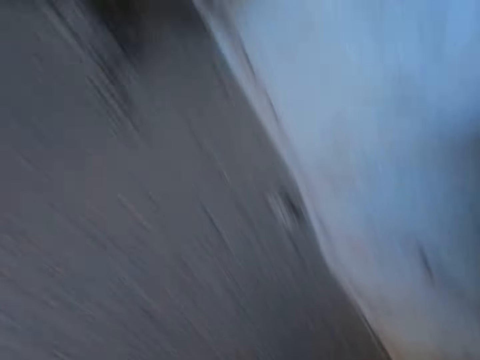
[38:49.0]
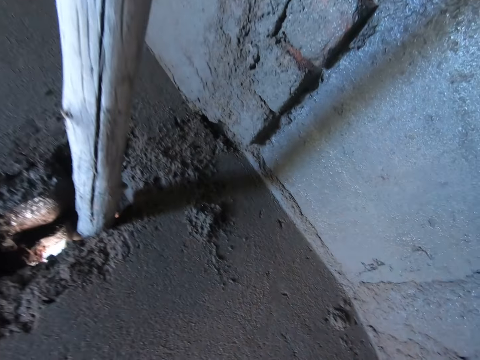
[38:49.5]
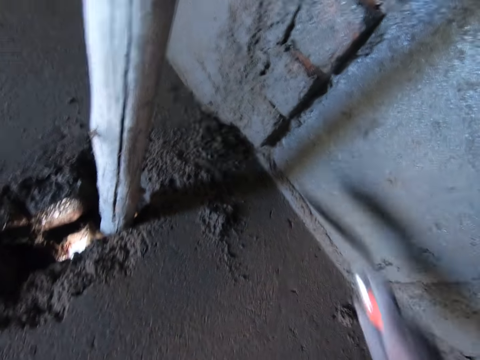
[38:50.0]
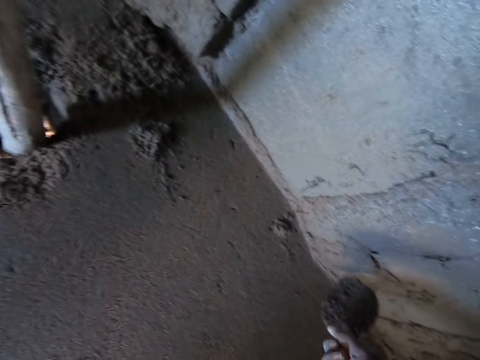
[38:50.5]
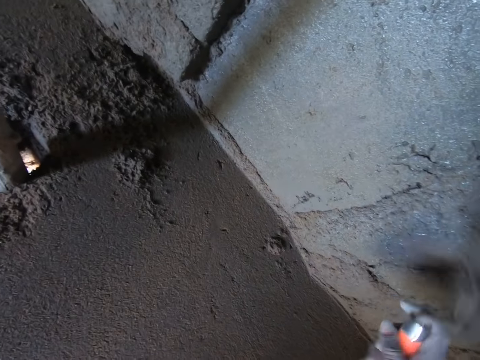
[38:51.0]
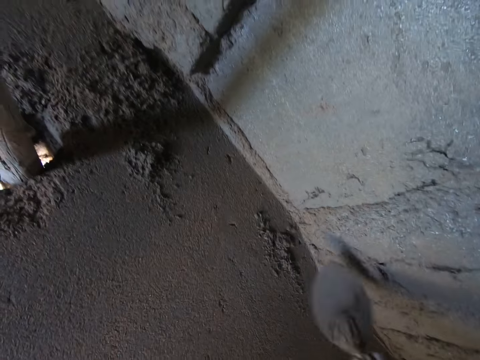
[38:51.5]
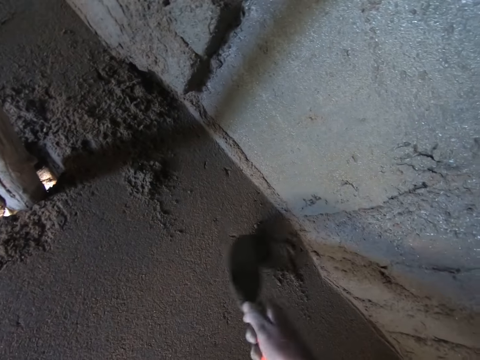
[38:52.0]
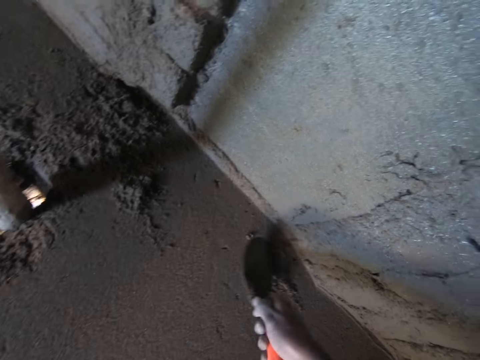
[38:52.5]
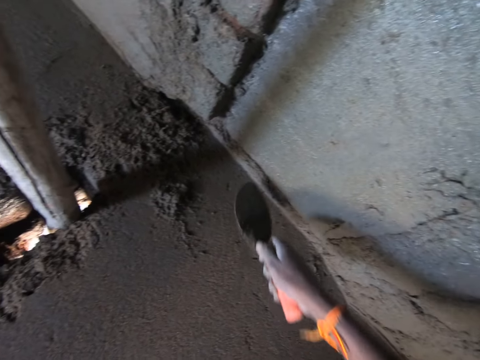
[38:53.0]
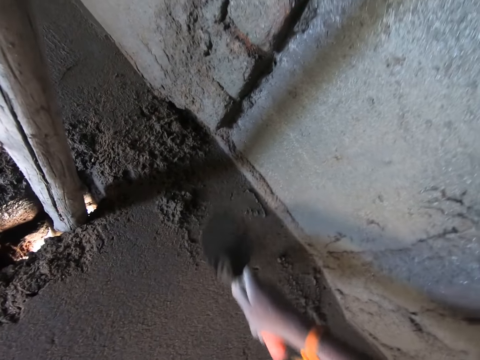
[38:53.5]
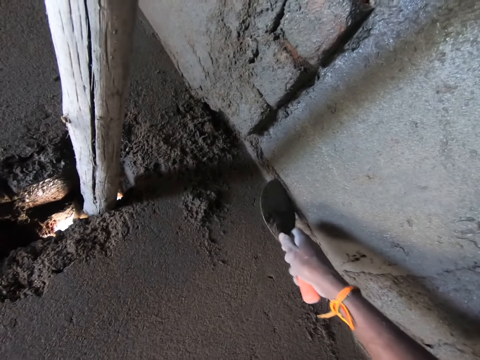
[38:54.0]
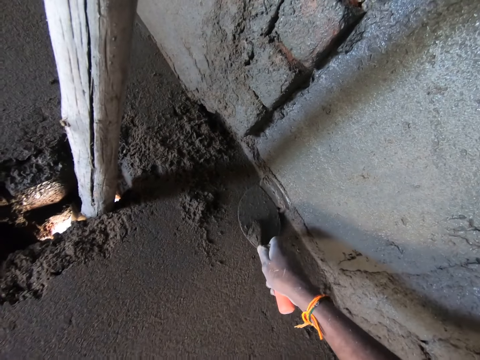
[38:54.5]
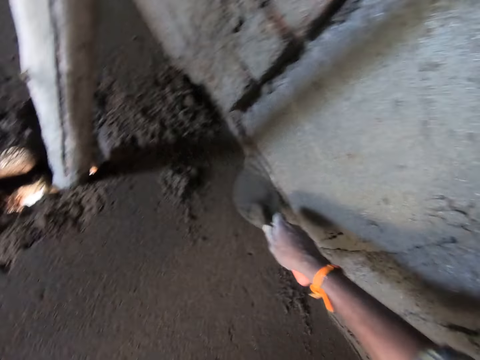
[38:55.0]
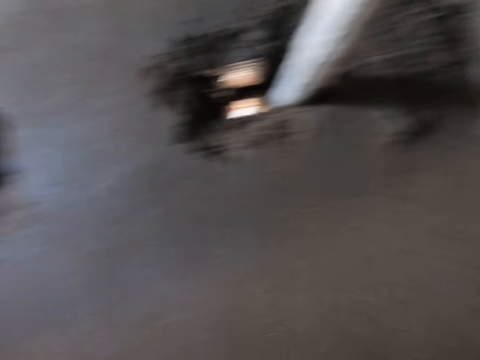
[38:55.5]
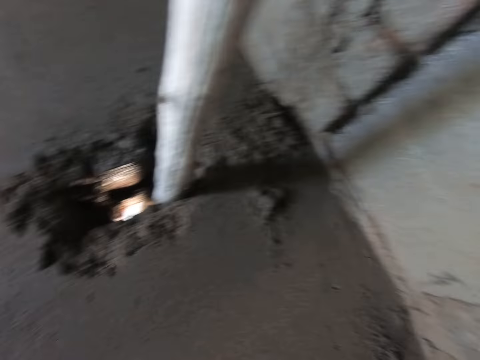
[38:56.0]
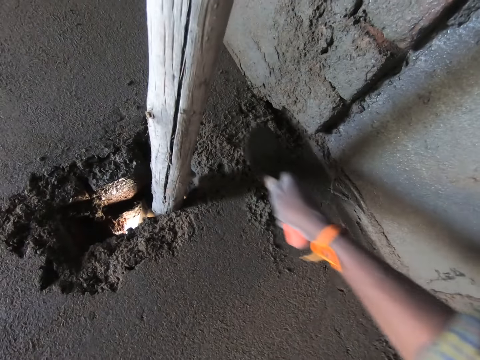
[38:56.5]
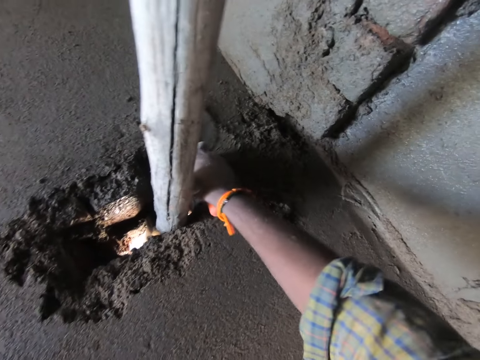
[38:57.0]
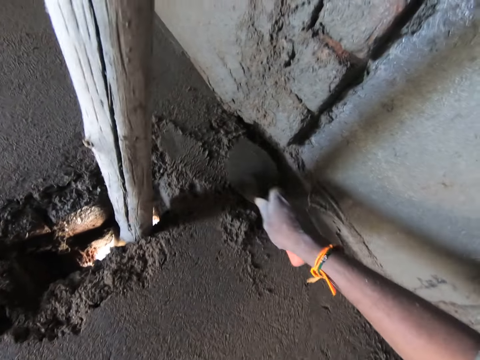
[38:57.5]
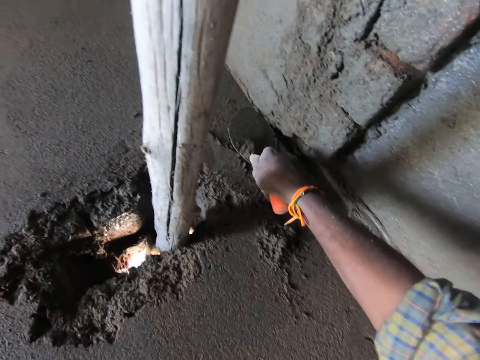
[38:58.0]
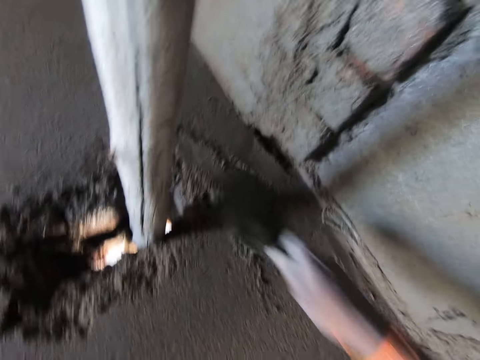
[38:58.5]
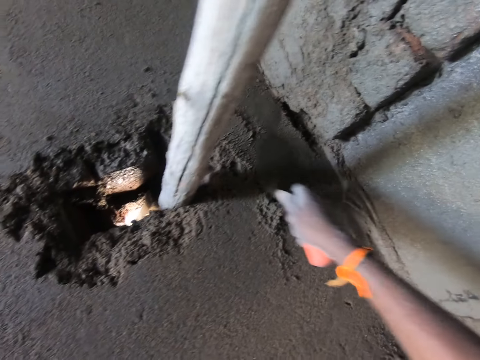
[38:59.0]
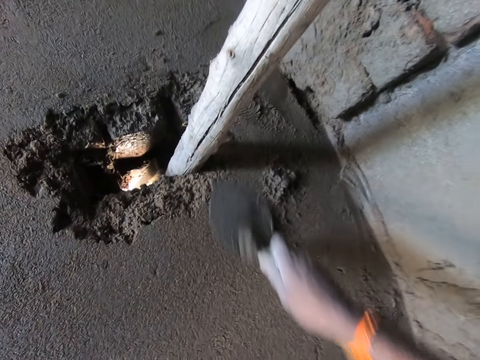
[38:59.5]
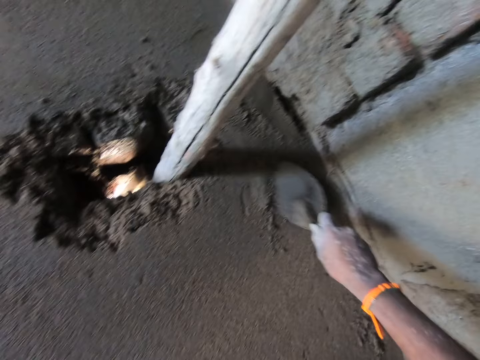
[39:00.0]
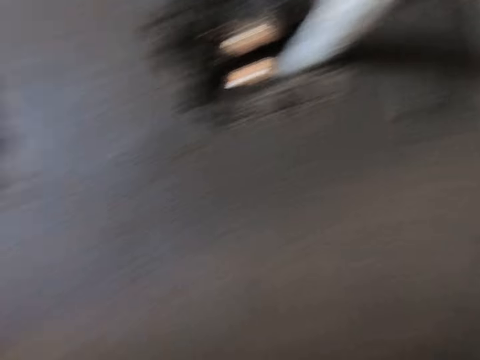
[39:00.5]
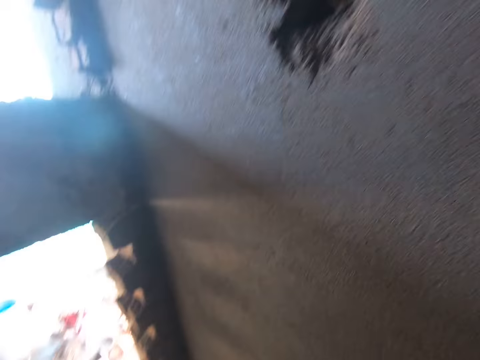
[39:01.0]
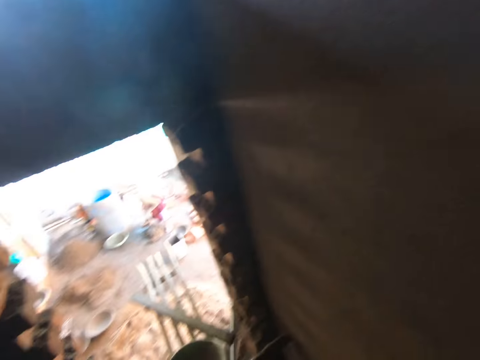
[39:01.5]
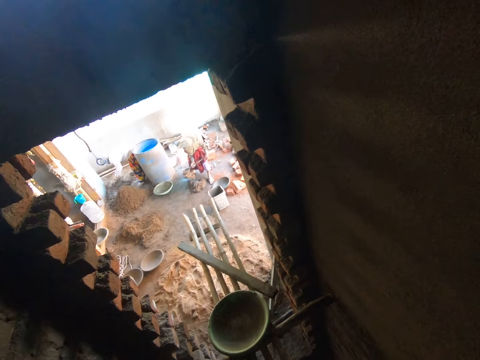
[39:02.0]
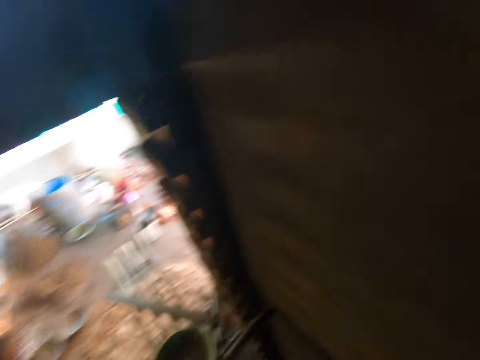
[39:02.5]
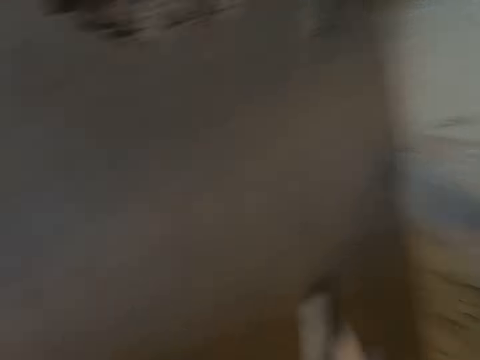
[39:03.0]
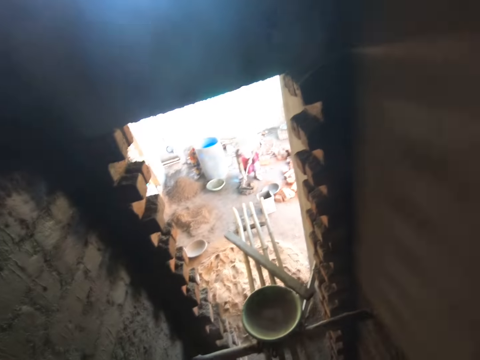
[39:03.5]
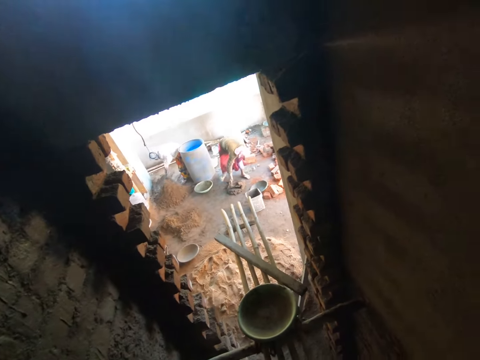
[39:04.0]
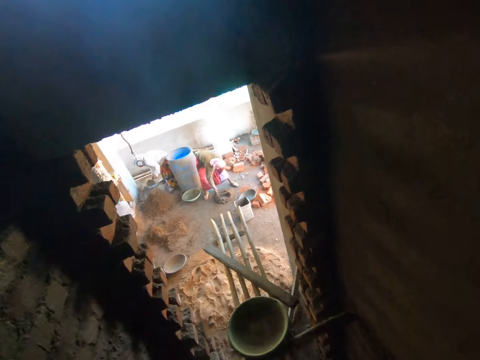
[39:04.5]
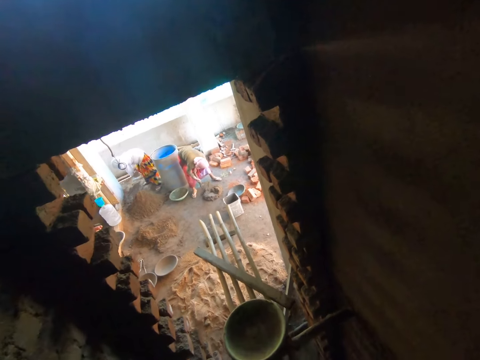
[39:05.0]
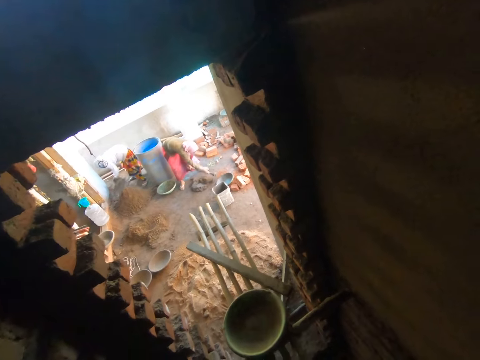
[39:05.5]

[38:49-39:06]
The camera wearer scoops the mortar onto the wall with the brick trowel in his right hand. He rubs the mortar onto the wall with the brick trowel in his right hand. A woman mixes mortar on the ground with a hoe in both hands. Another woman mixes mortar on the ground with a hoe in both hands. The camera wearer looks around.

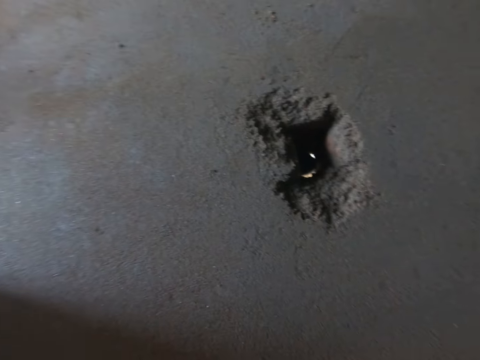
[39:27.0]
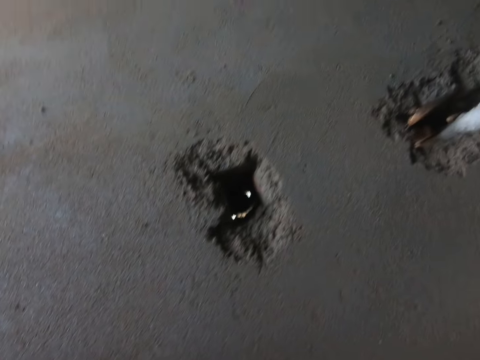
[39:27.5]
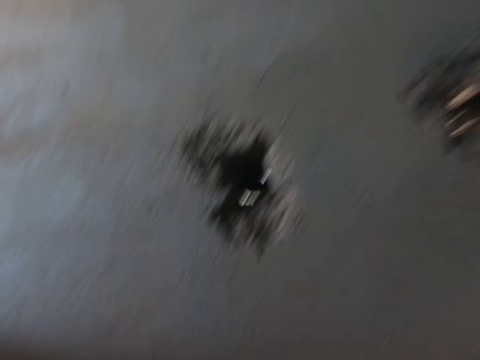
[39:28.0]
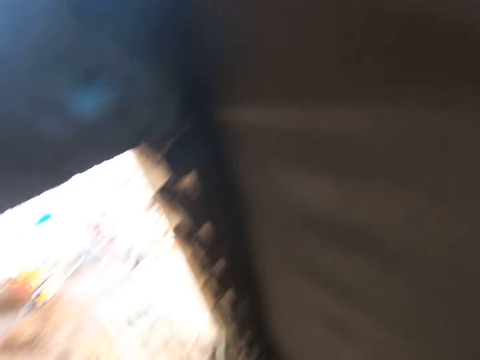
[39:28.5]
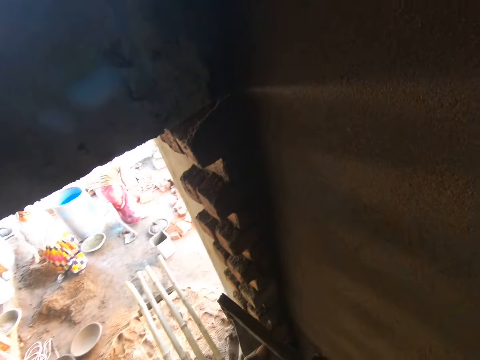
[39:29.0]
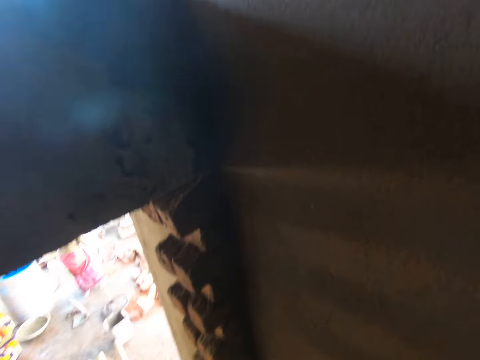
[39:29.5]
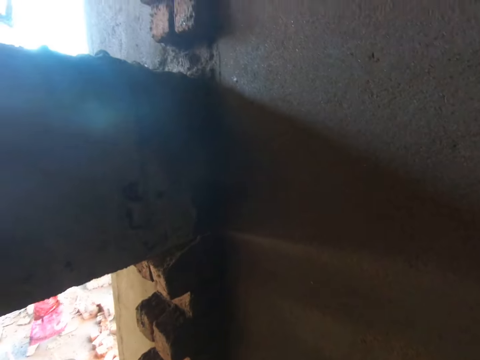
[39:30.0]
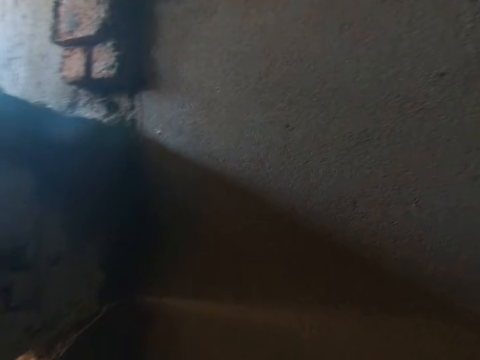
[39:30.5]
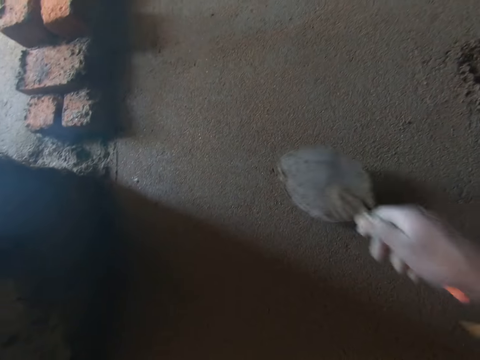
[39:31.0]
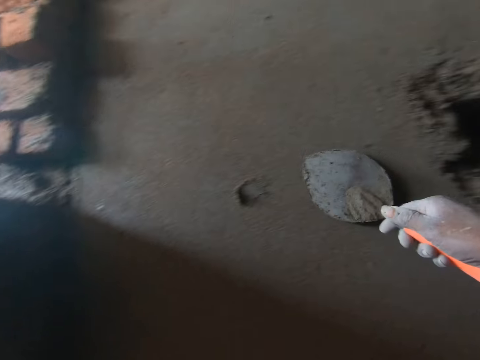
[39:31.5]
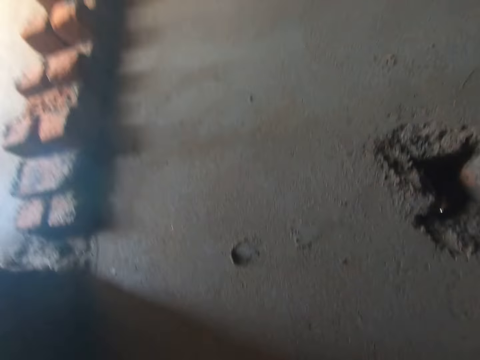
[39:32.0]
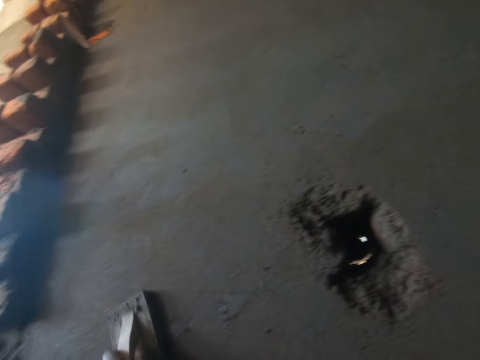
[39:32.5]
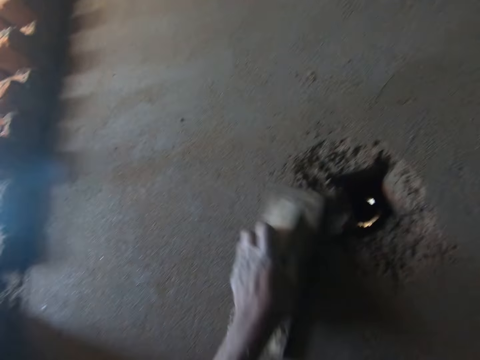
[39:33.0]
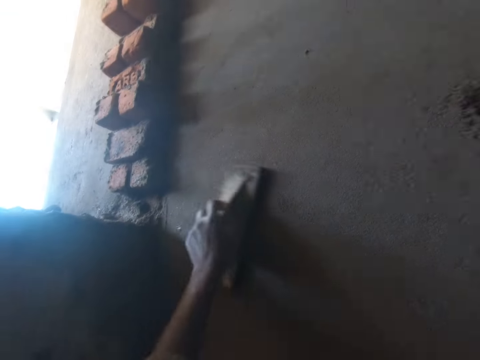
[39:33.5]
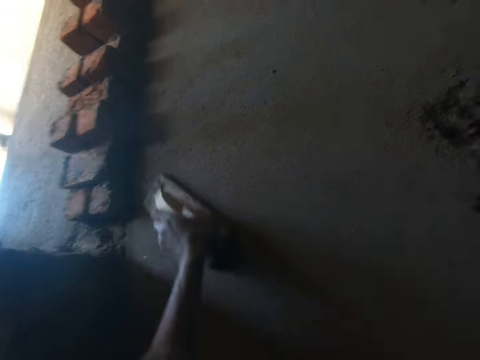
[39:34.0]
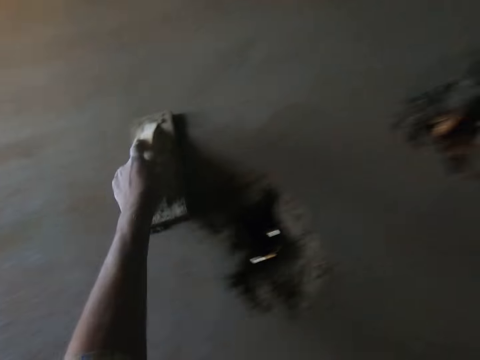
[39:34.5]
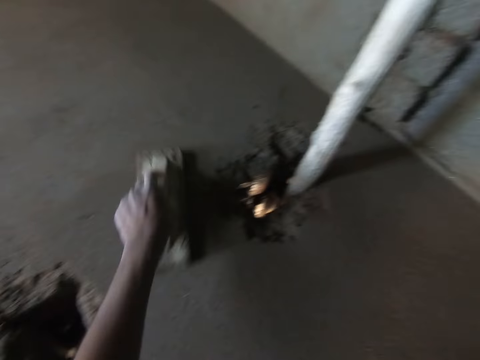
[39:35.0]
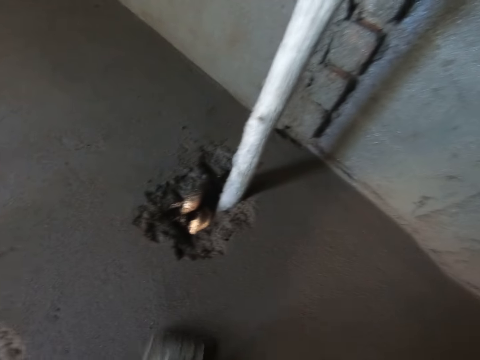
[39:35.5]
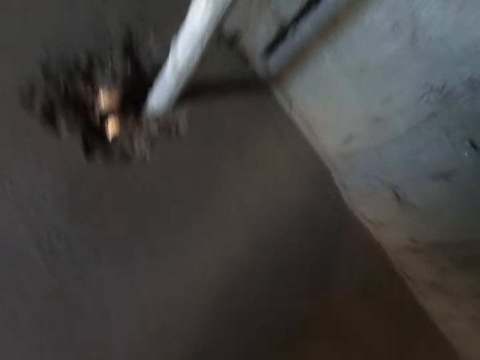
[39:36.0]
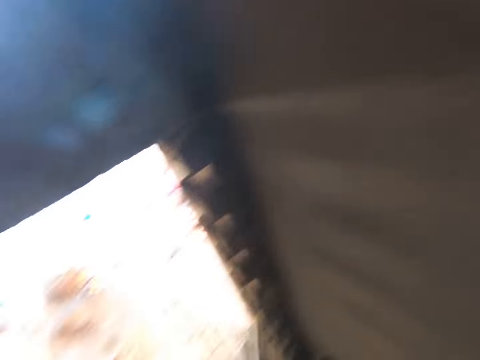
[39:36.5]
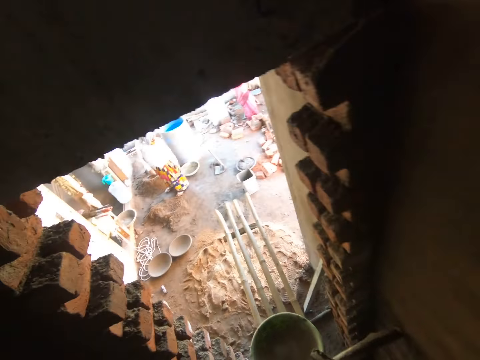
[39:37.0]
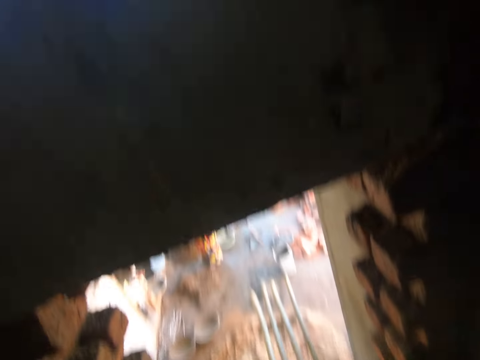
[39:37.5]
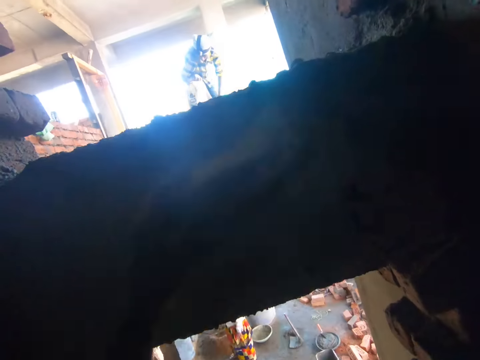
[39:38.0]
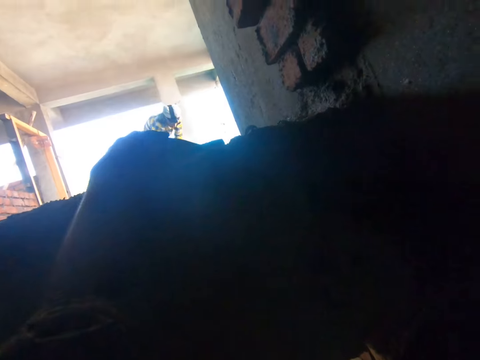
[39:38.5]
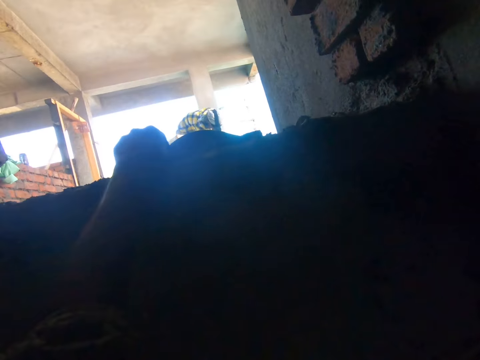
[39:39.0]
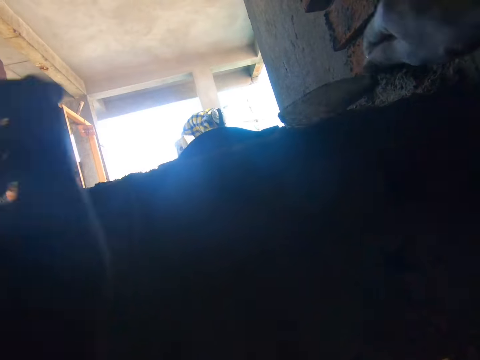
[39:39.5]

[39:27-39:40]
The camera wearer scoops mortar off the plastering trowel in his left hand with the brick trowel in his right hand. He scoops the mortar onto the wall with the brick trowel in his right hand. He smoothens the mortar onto the wall with the plastering trowel in his left hand. A person stands on the ground. The camera wearer places the plastering trowel on the wall with his left hand.
